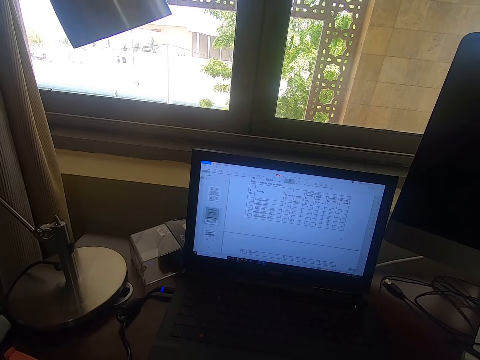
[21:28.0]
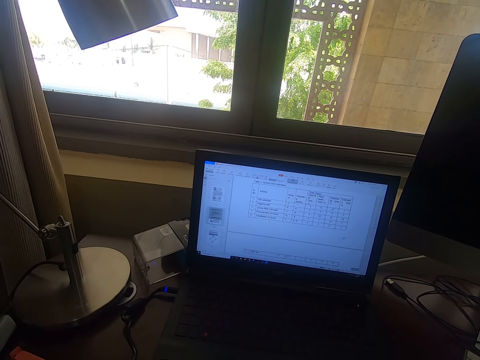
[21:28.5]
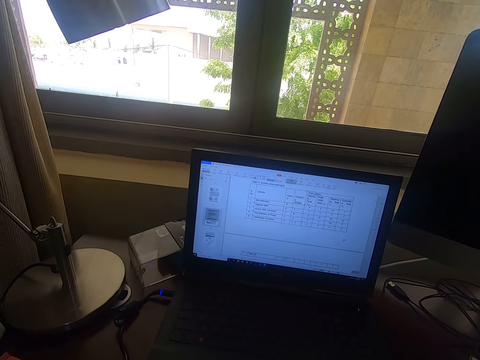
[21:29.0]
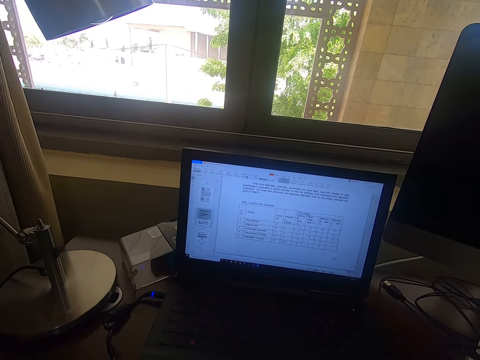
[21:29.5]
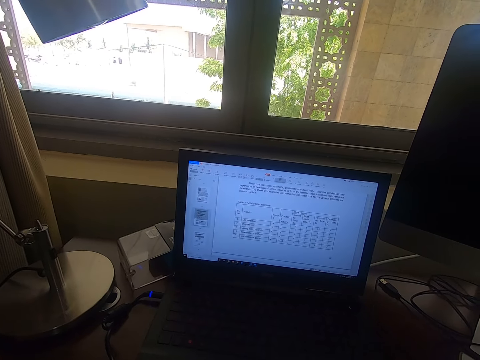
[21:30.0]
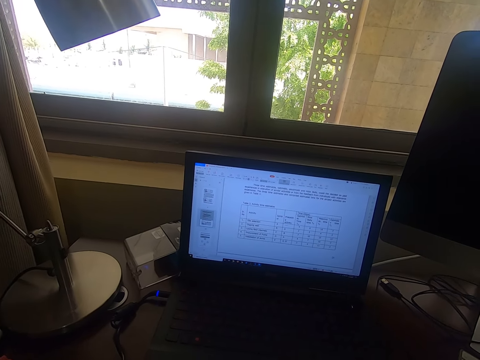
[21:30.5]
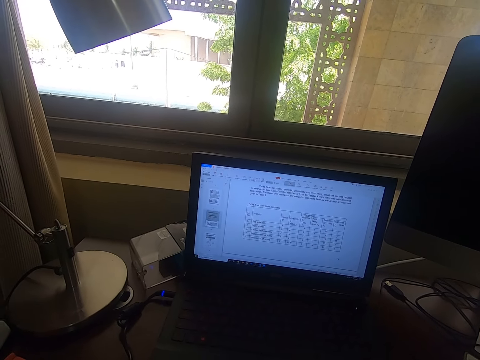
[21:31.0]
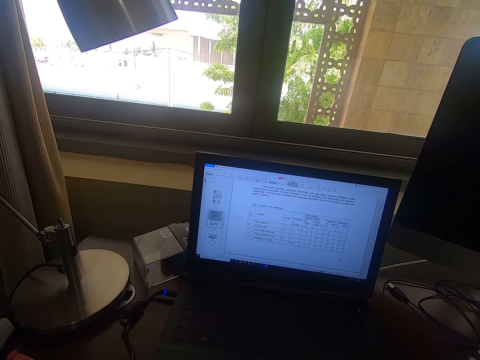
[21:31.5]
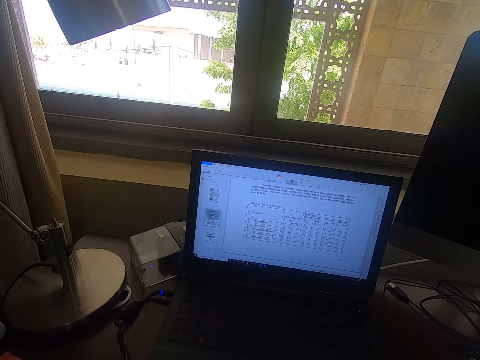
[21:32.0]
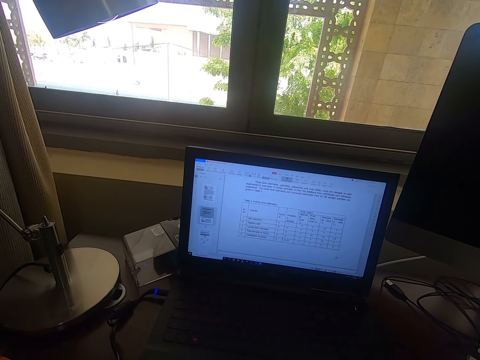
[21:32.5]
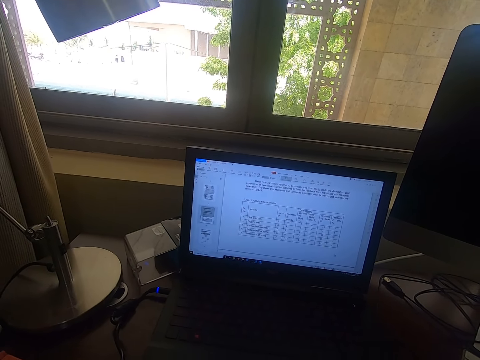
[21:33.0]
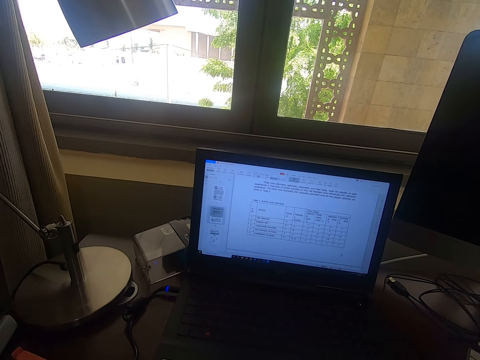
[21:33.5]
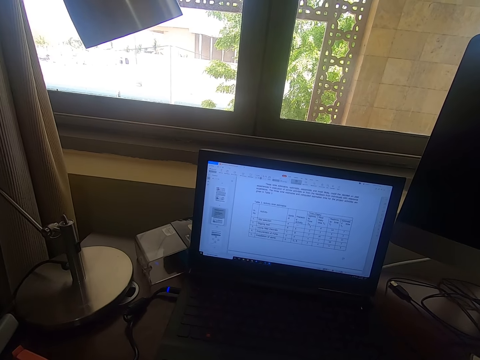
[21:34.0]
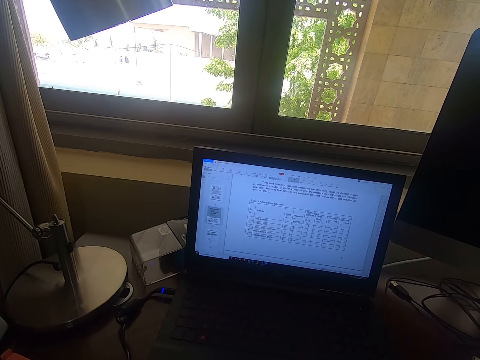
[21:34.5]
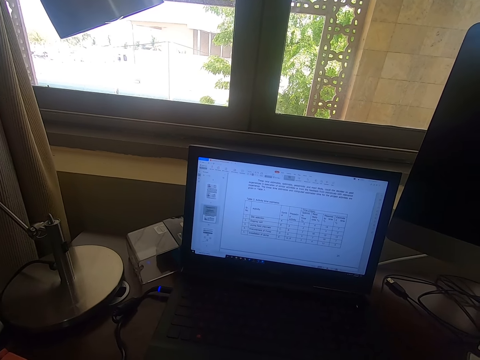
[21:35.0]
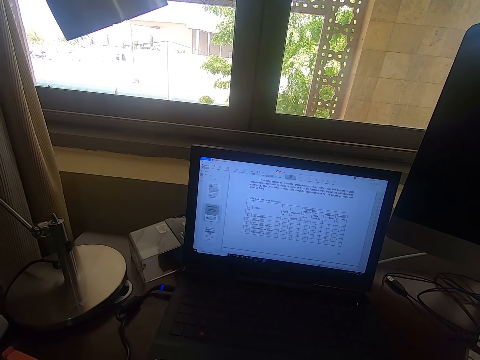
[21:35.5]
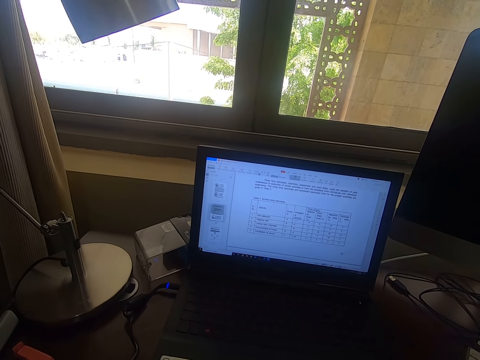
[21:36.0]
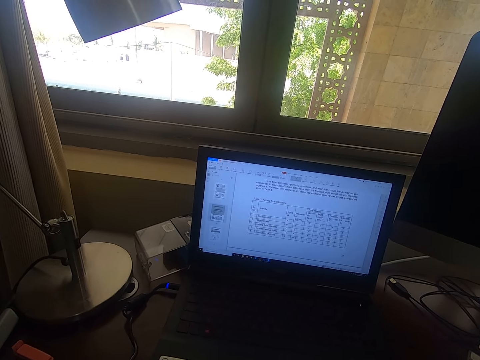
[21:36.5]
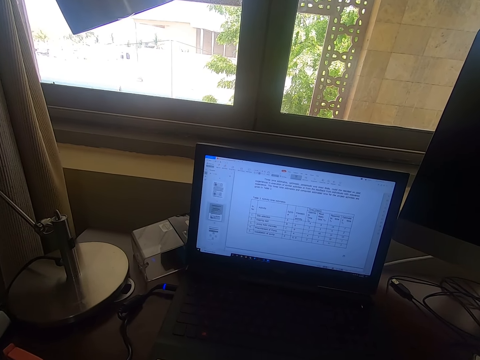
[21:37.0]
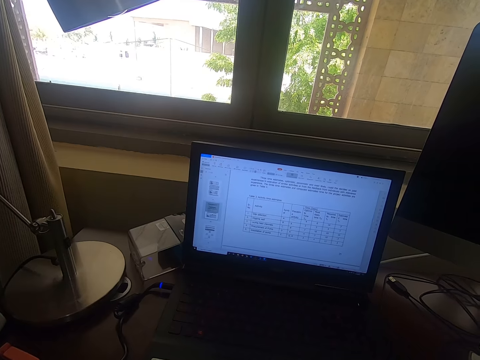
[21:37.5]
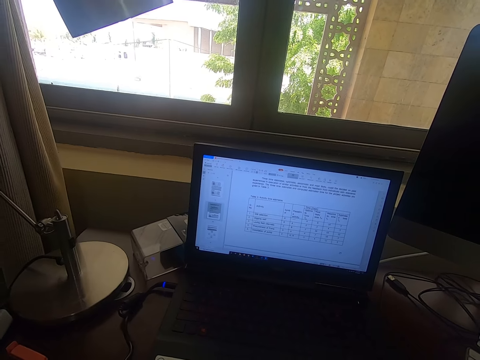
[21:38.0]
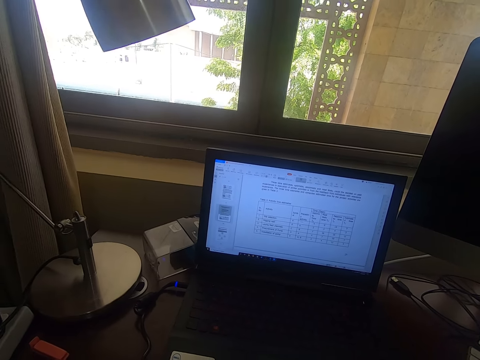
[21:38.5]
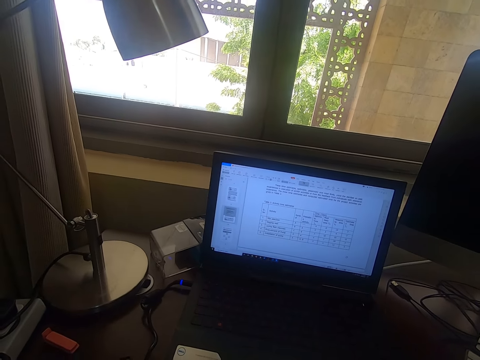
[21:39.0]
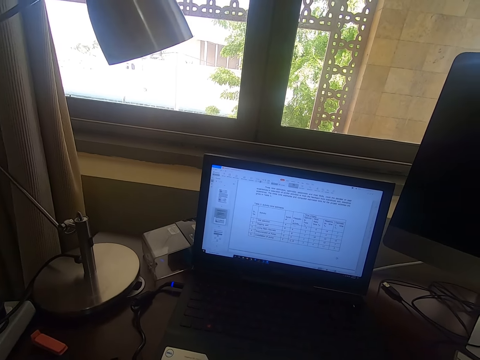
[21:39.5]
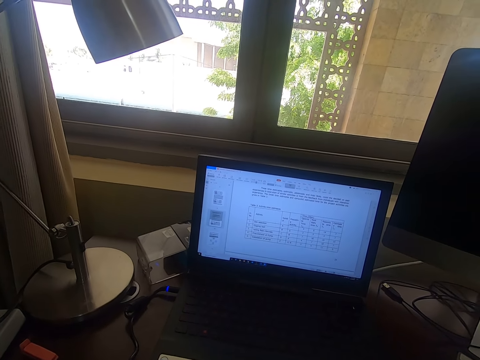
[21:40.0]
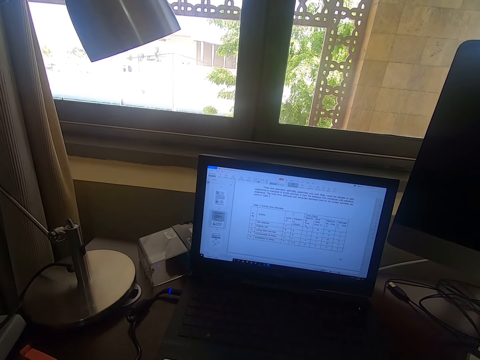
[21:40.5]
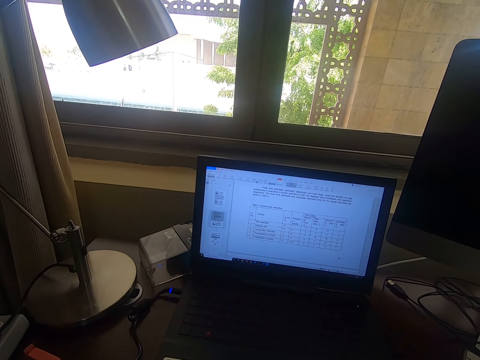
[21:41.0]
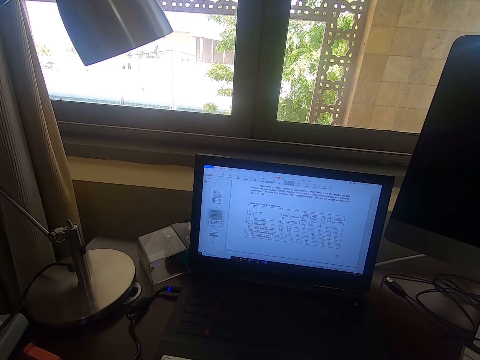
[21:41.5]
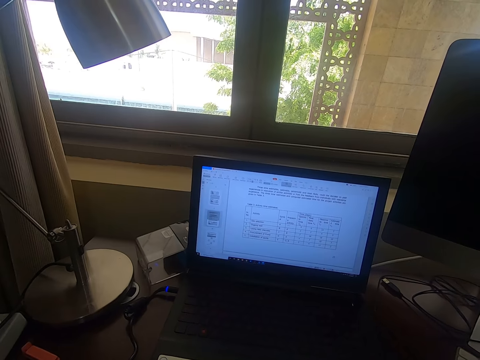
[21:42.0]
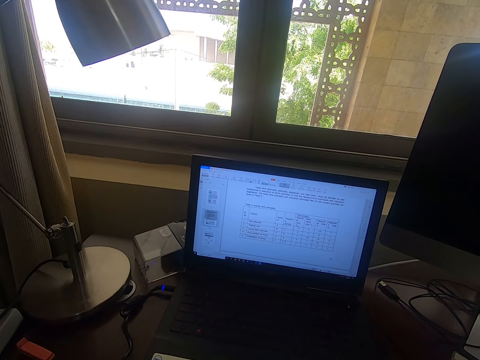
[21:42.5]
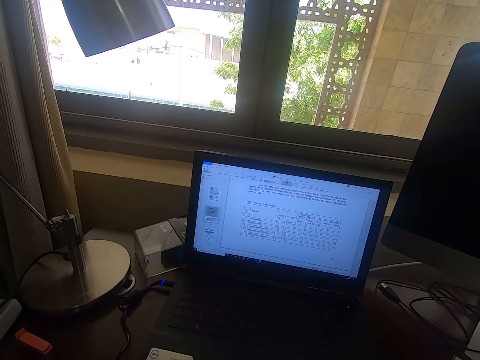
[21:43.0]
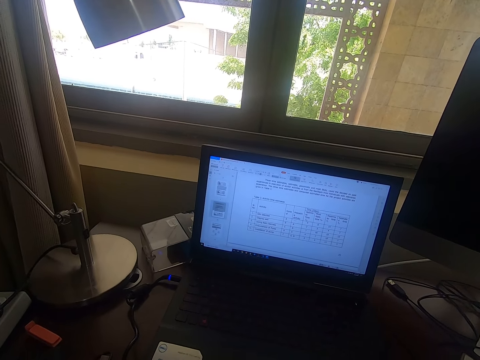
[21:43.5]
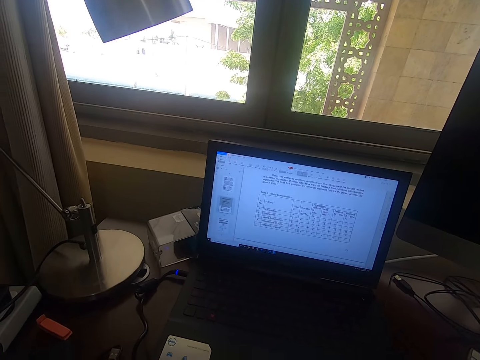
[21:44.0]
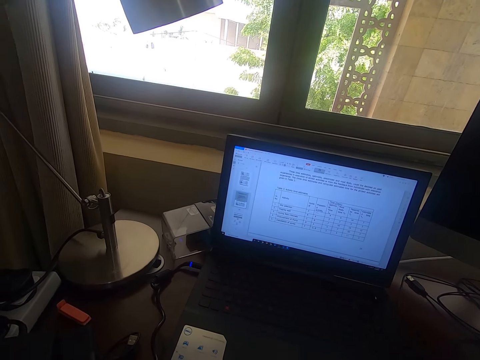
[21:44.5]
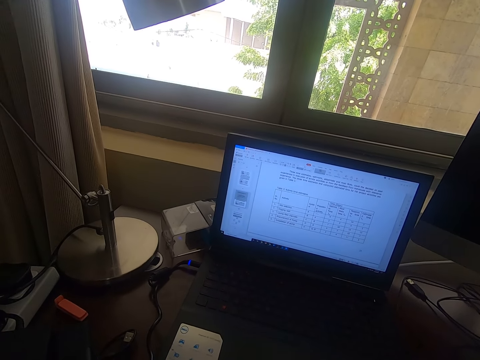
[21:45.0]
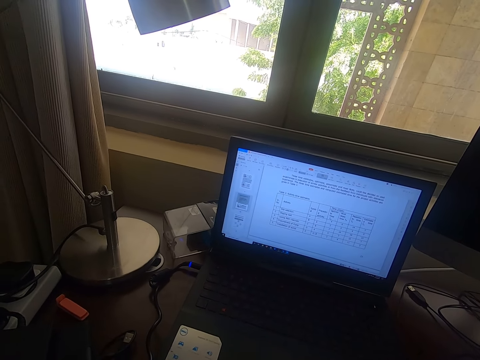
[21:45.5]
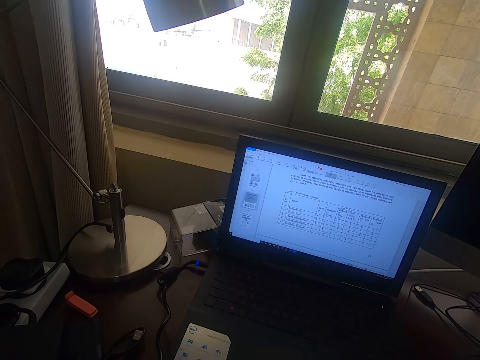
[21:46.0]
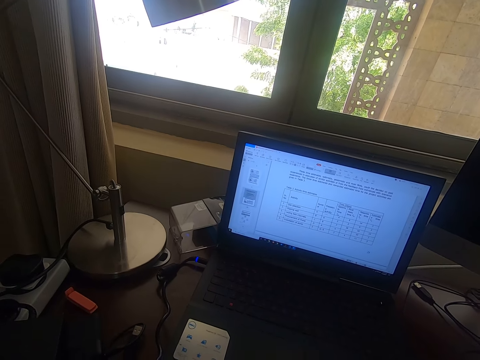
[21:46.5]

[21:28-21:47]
The camera wearer scrolls the mouse. They look around.

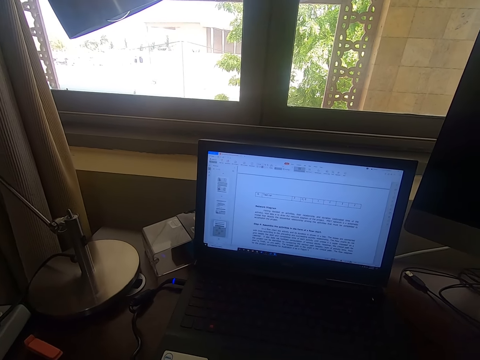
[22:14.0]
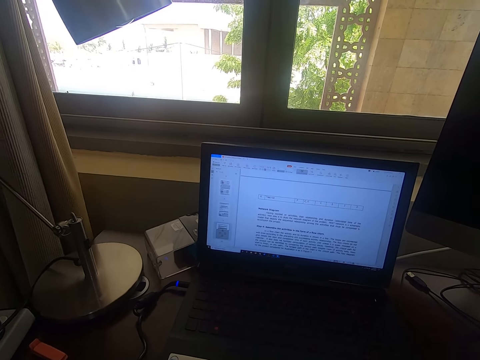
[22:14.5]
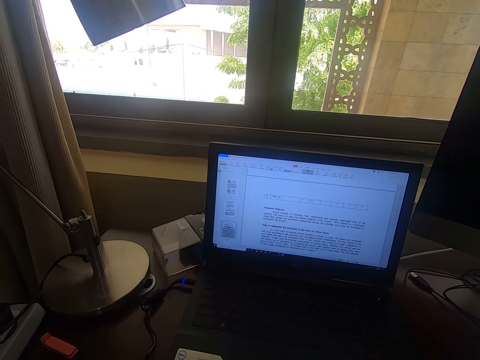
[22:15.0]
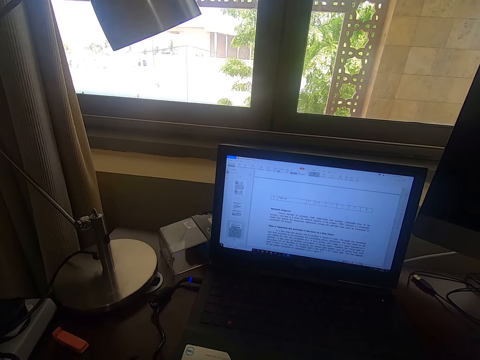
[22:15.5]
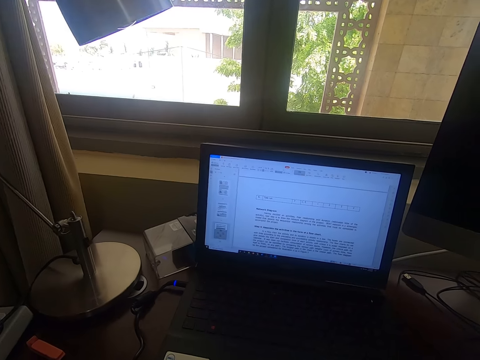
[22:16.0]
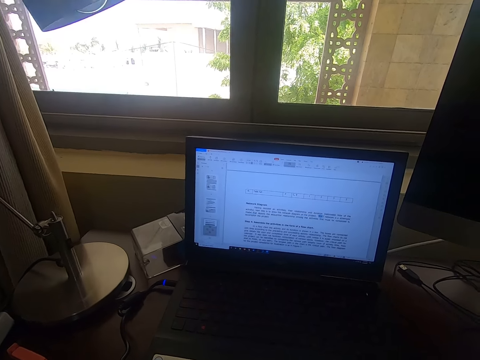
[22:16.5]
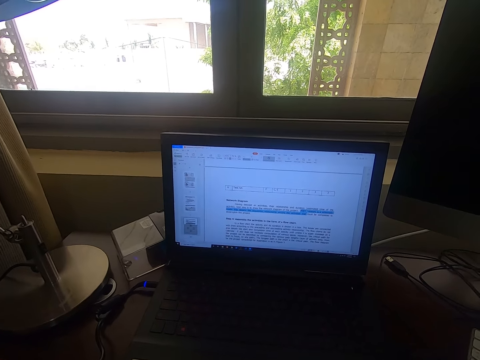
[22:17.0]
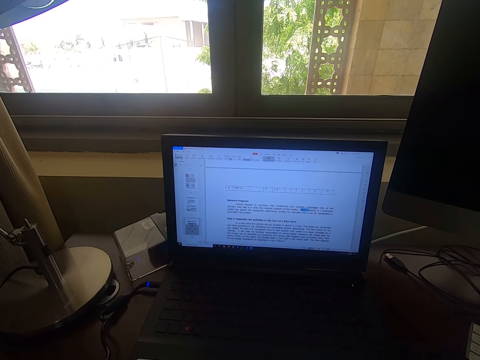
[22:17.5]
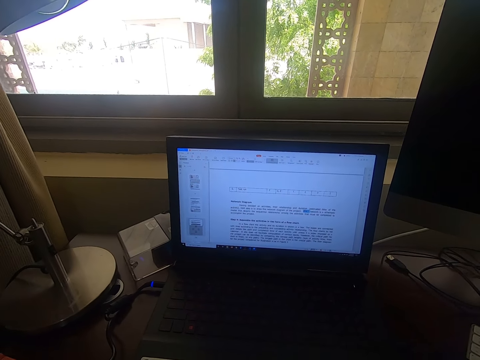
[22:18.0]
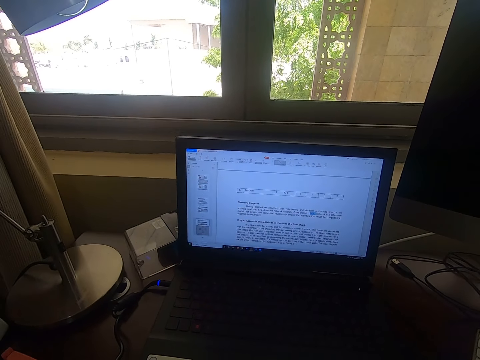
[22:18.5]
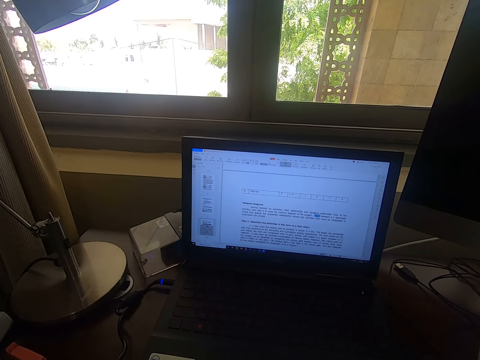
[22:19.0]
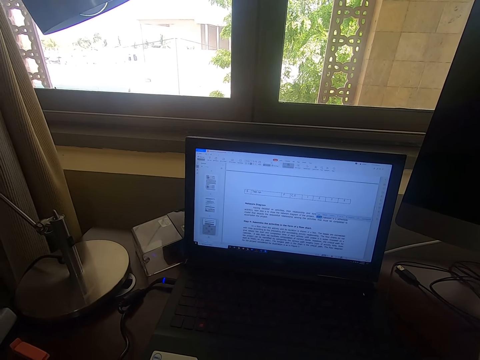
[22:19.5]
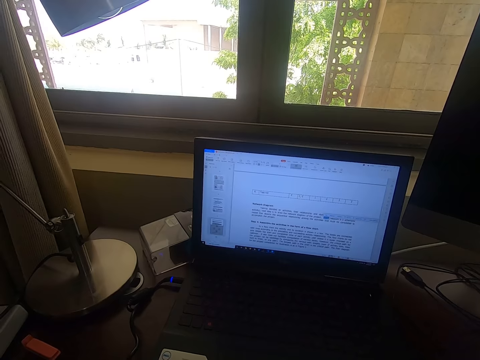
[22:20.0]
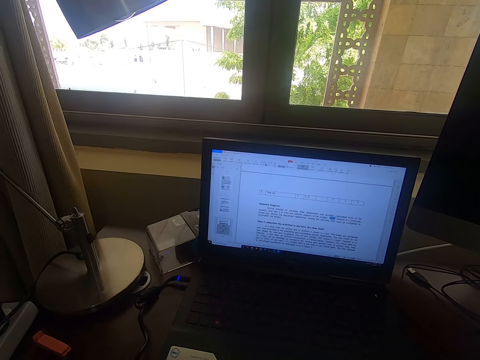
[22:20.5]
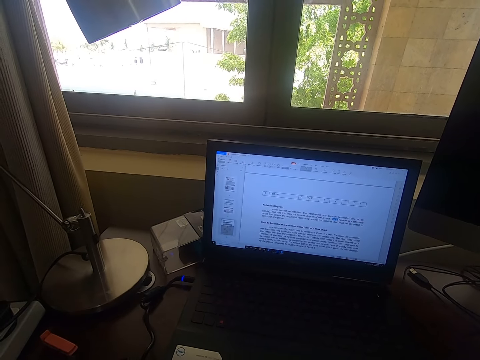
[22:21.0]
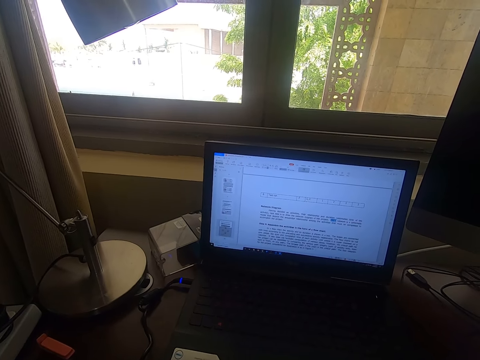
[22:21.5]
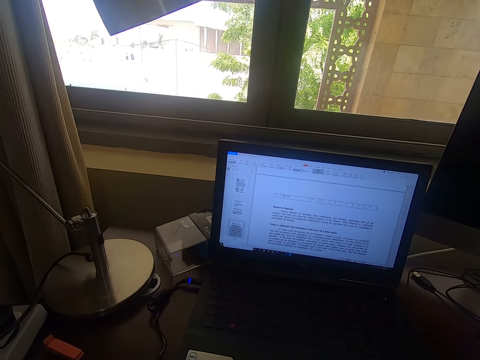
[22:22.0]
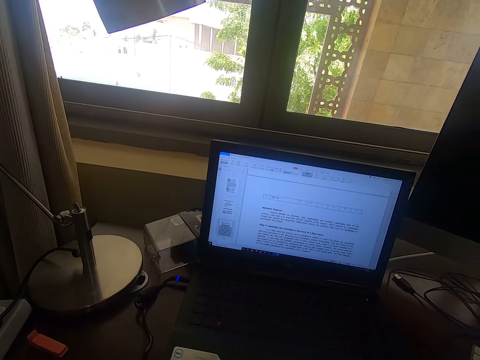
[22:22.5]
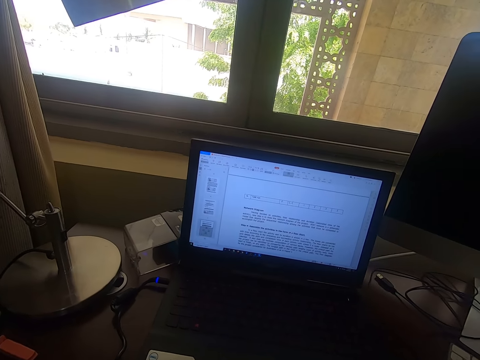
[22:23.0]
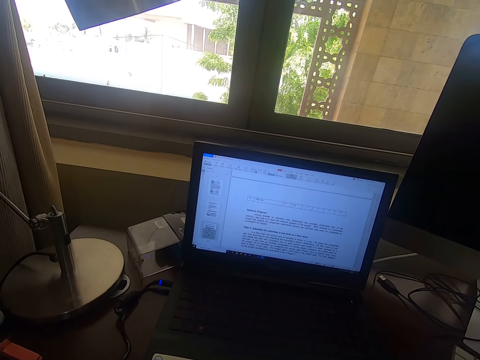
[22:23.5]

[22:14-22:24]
The camera wearer clicks on a mouse. They scroll the mouse.
